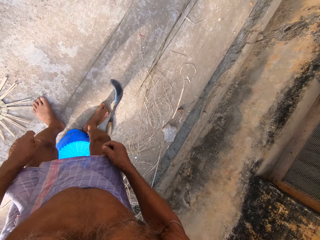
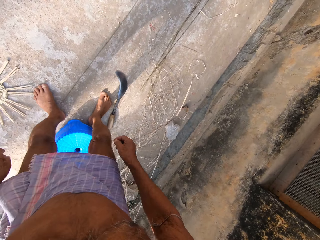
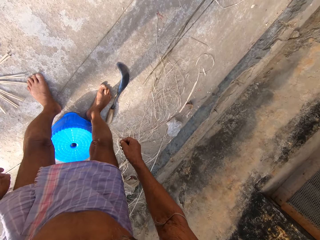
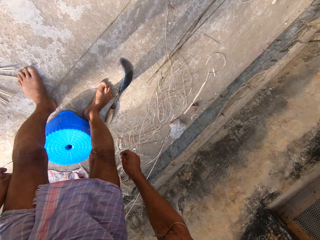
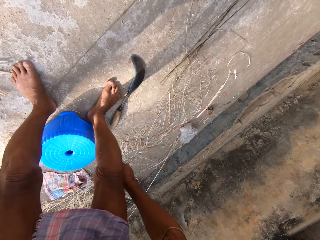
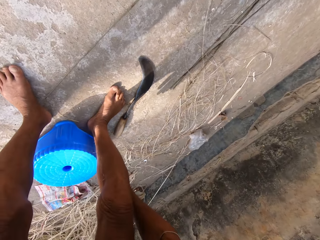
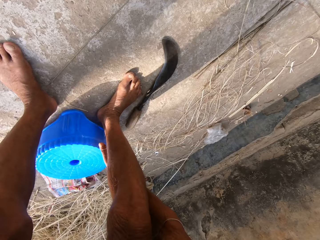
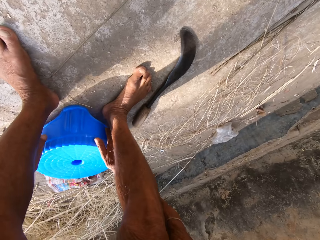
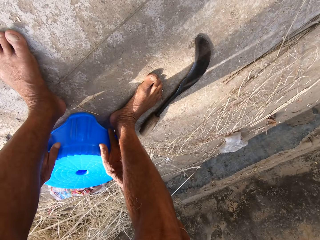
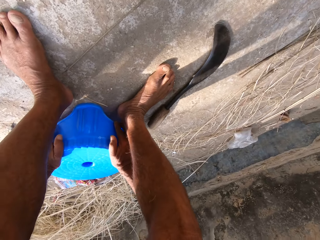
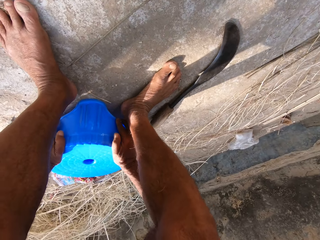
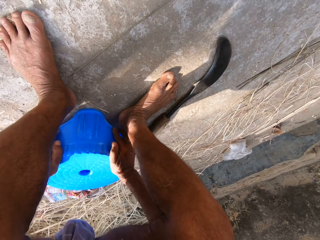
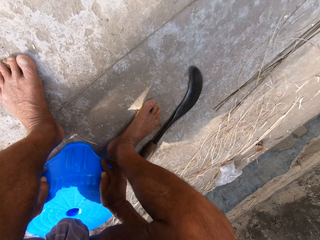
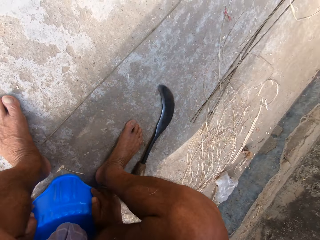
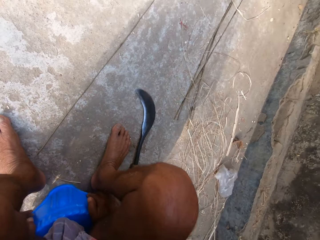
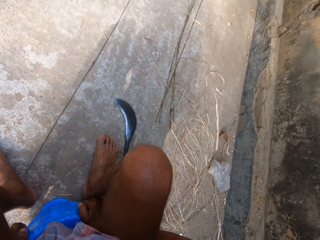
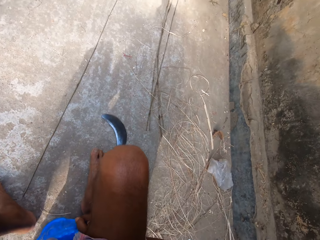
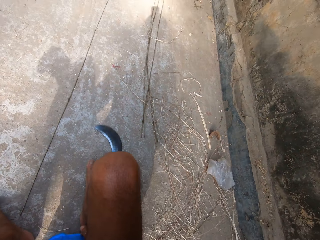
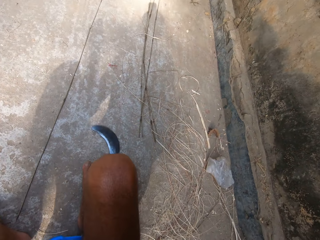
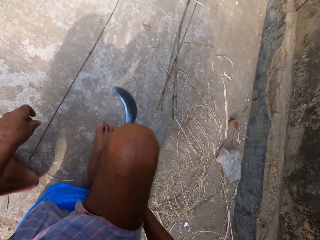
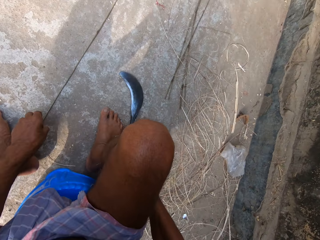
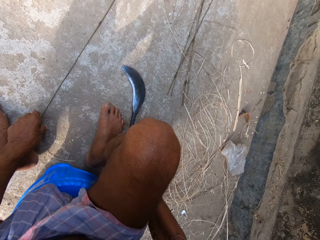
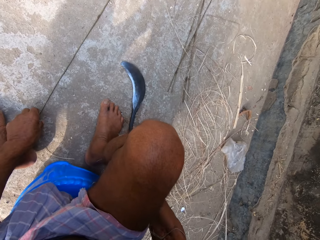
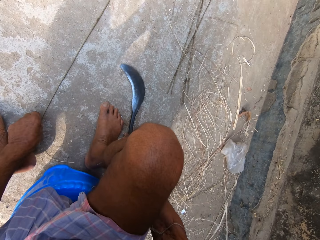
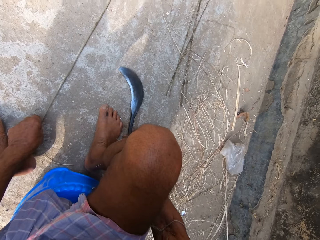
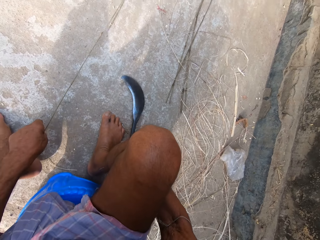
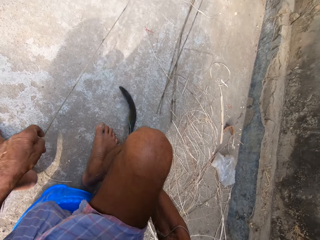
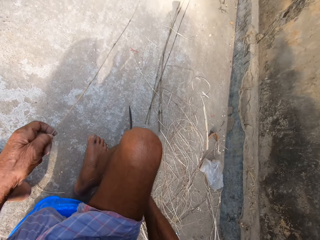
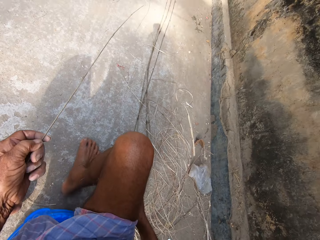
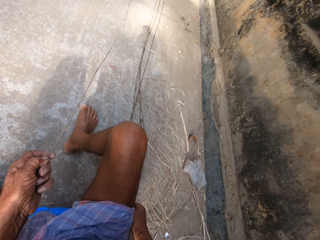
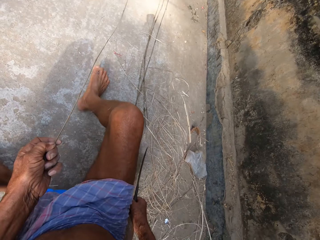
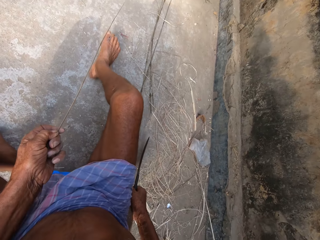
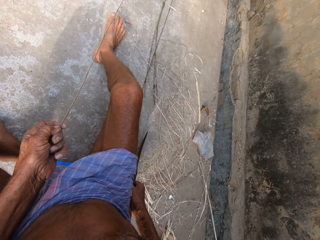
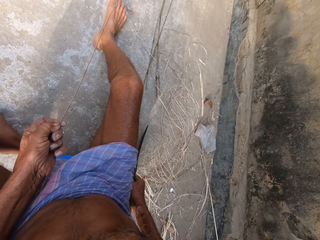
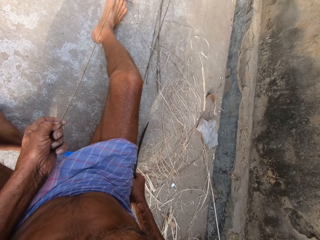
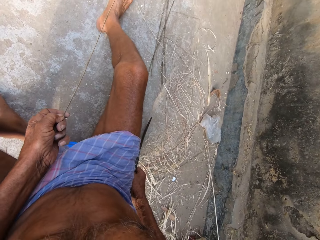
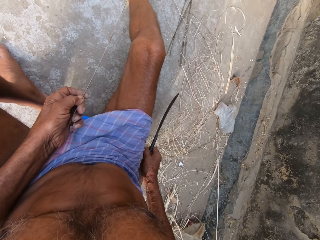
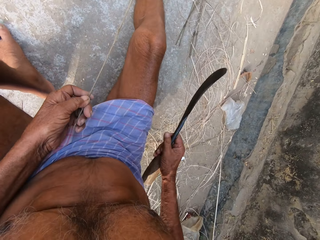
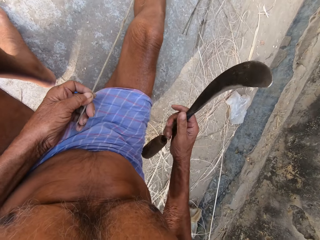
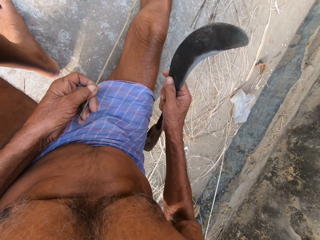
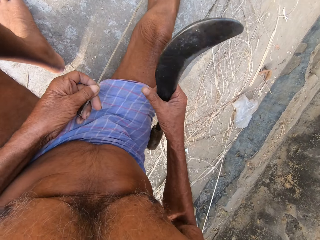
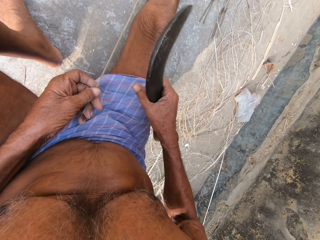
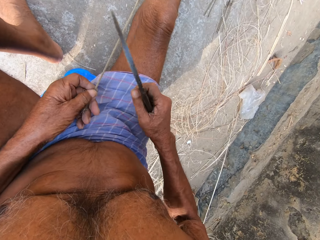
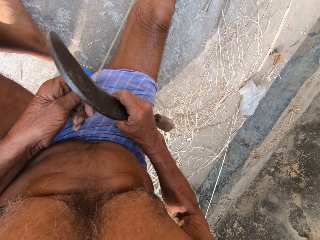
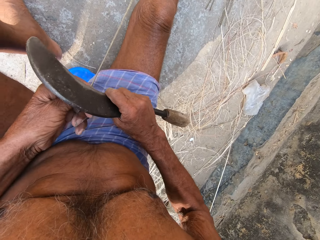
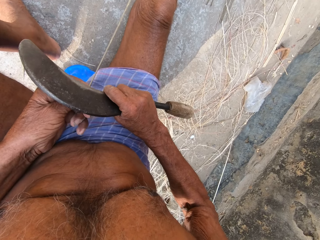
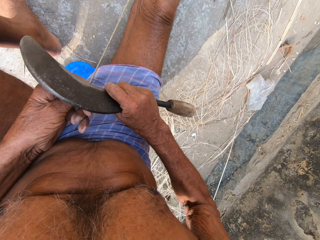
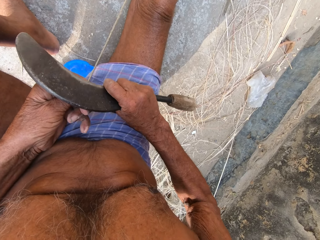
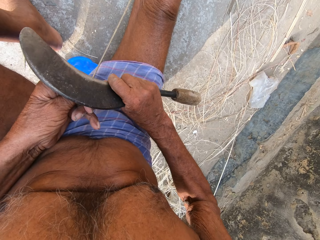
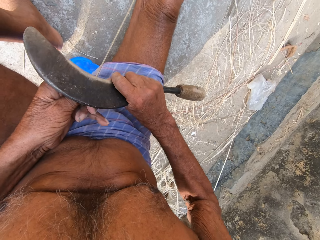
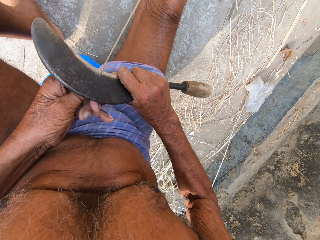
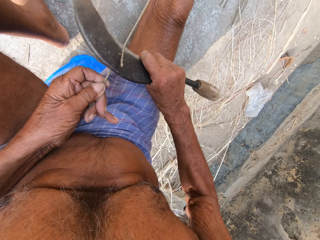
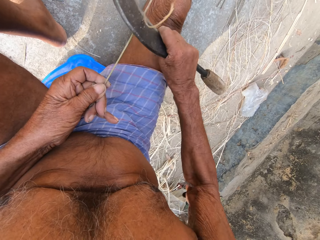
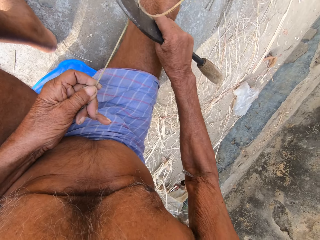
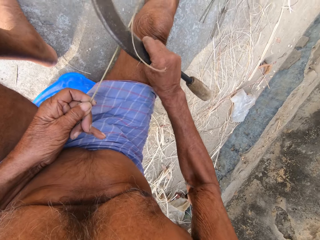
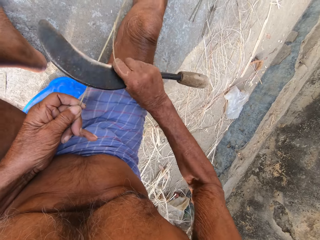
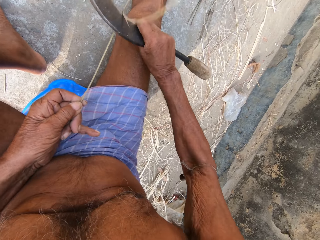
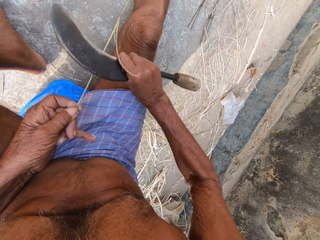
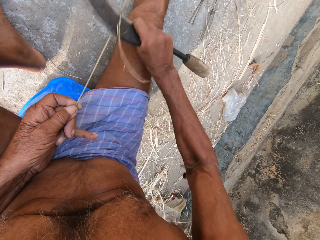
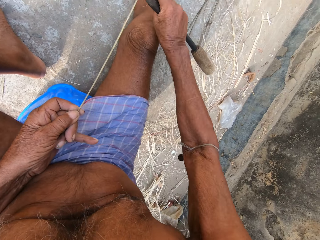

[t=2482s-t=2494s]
The camera wearer sits on the stool. He looks at the plastic seat and pulls the plastic seat. He lifts the left hand. He picks the woven stick. He picks up the hand sickle or sickle tool with his right hand. He stretches the right leg. He lifts the sickle tool and moves the sickle tool. He trims the woven stick with the sickle tool. He peels the bamboo strip with the hand sickle.

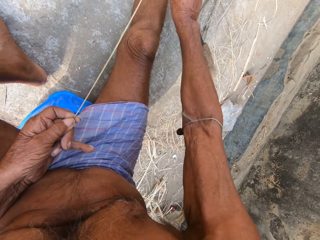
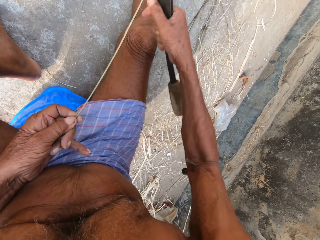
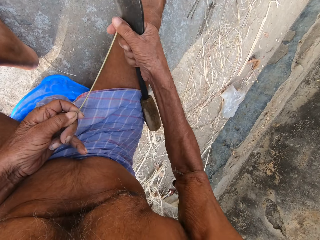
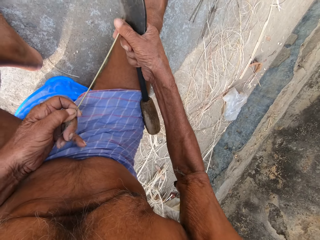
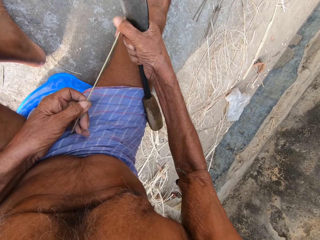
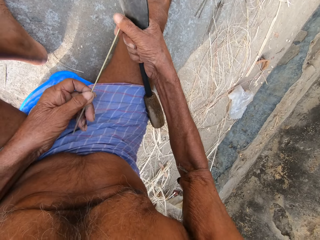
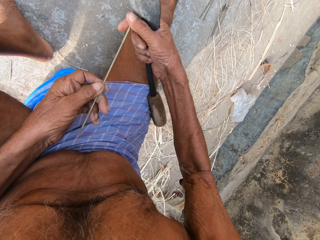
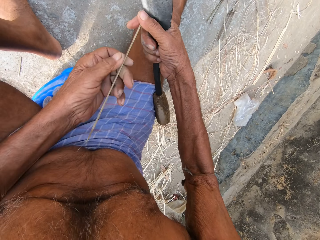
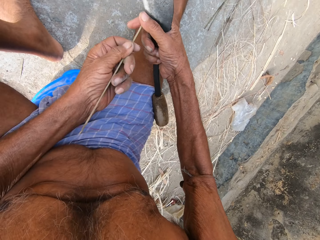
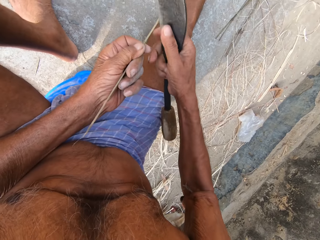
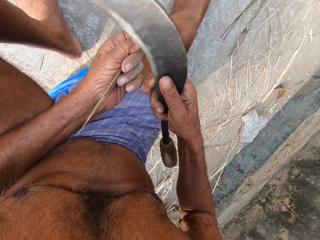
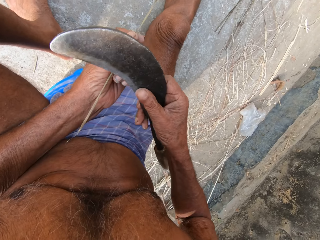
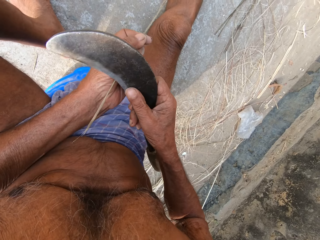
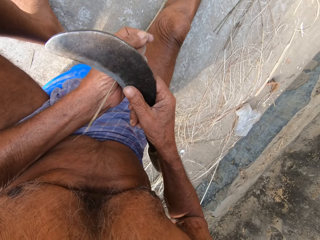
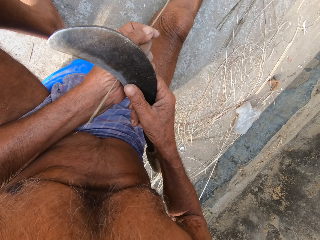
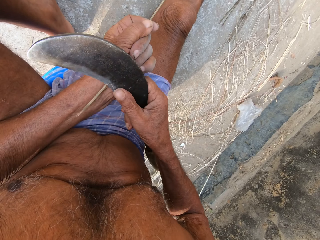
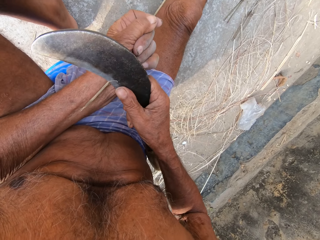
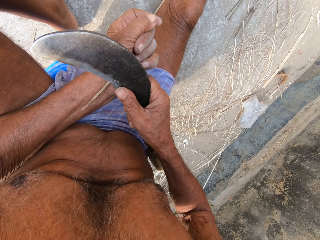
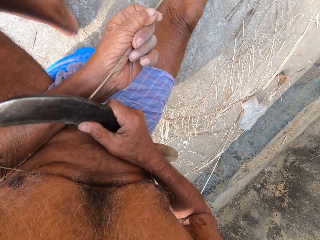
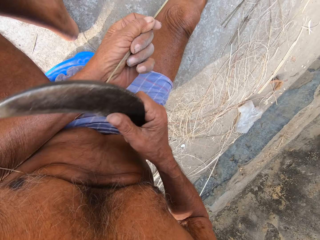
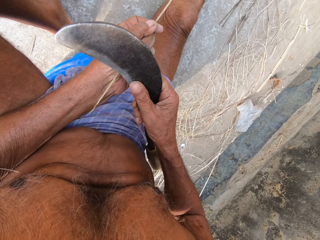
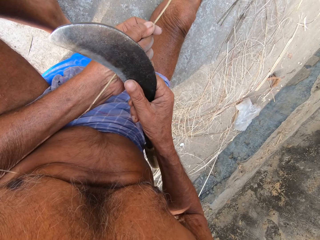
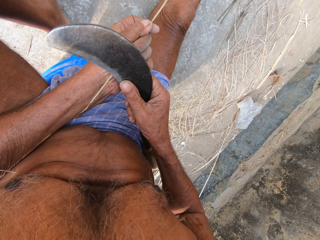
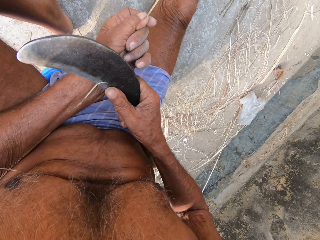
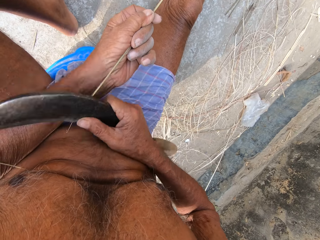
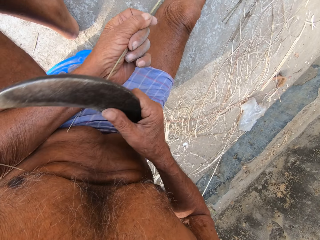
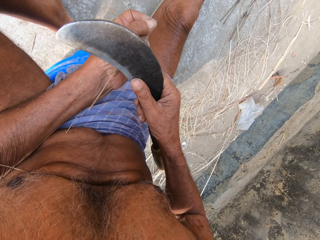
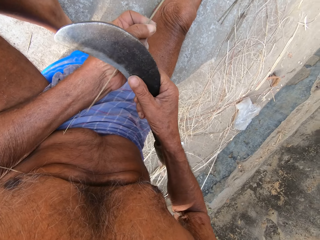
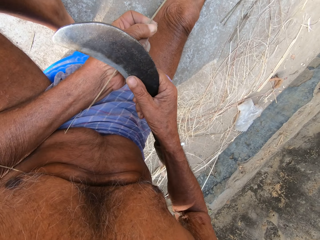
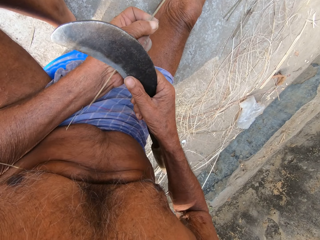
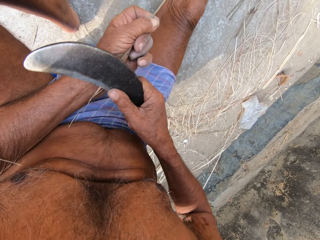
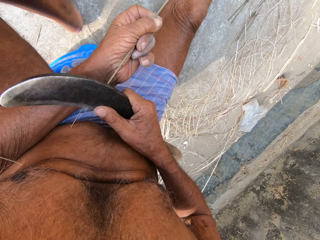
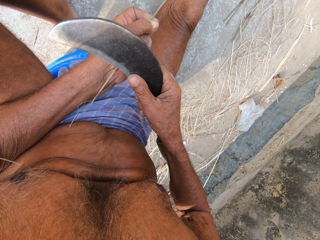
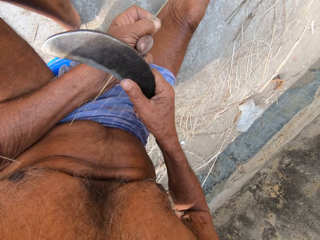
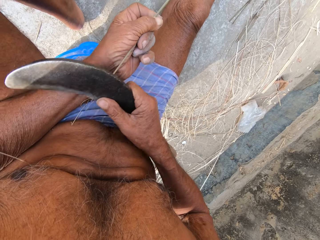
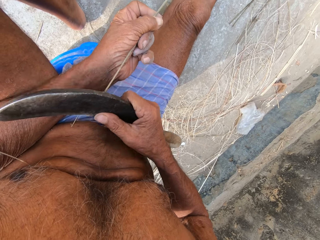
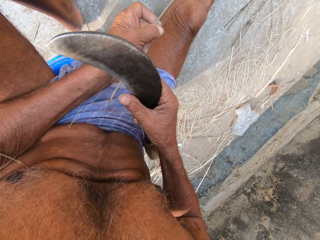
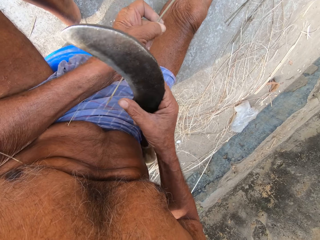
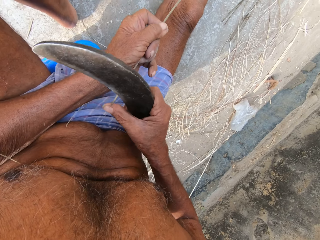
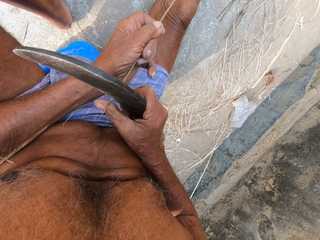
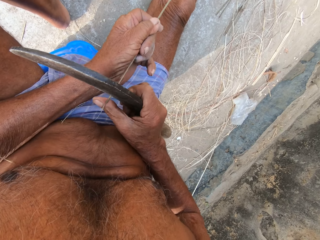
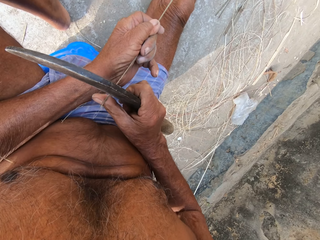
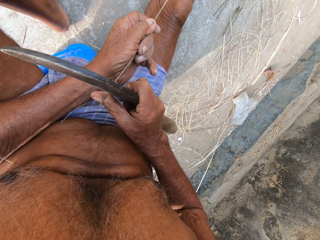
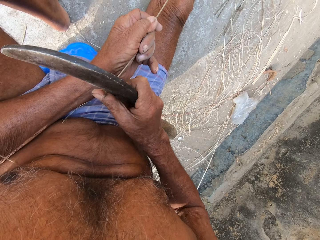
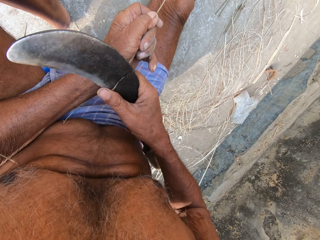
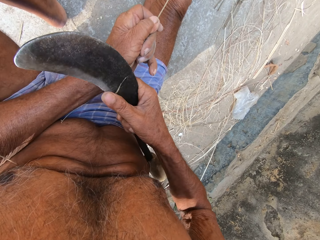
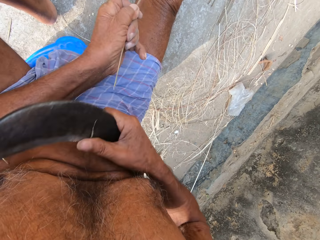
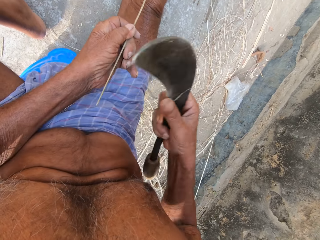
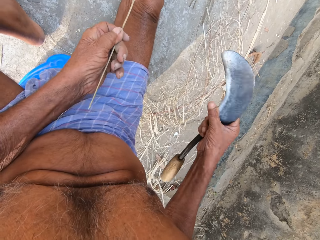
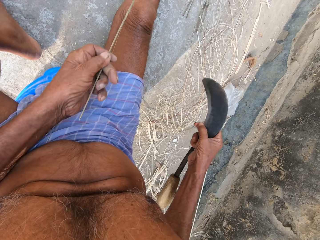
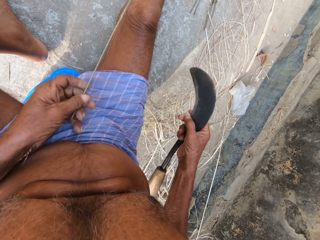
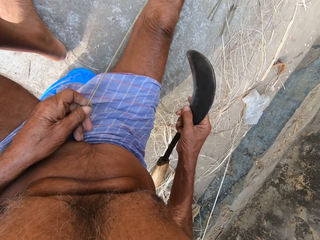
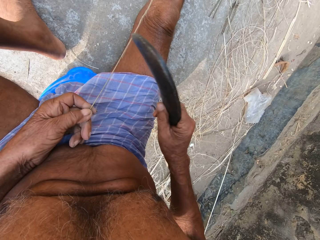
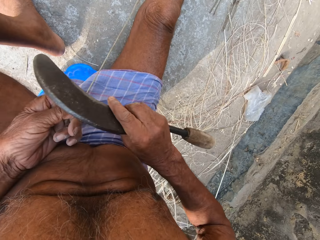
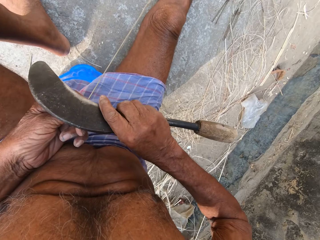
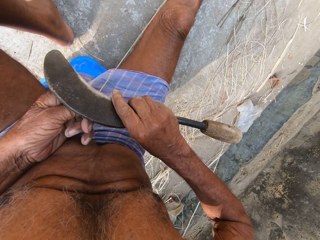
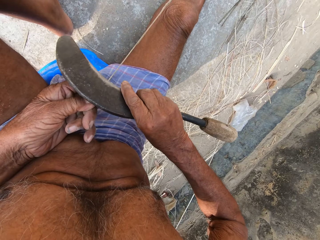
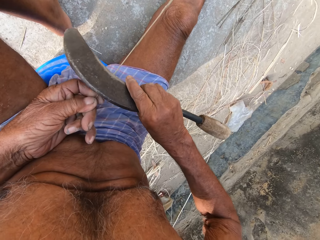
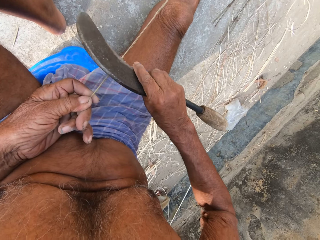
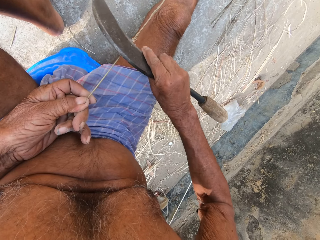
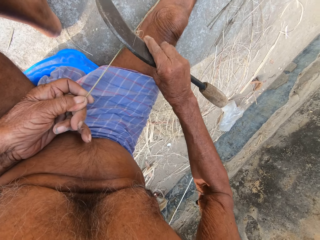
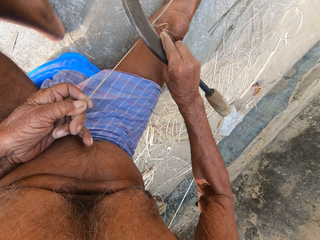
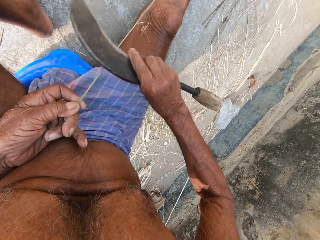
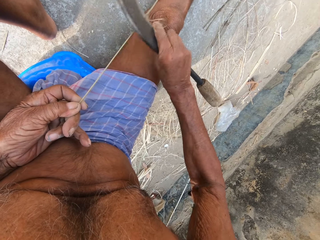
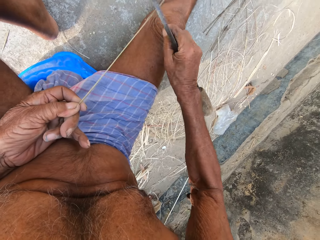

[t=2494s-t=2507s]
The camera wearer looks at the woven stick. They trim the woven stick with a sickle tool. They move the sickle tool and pull the woven stick. They move the sickle tool. They trim the woven stick with the sickle tool.
